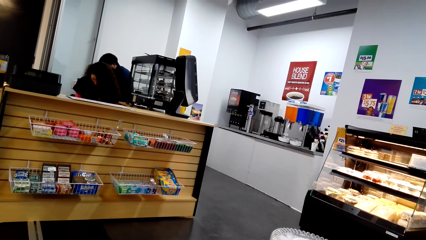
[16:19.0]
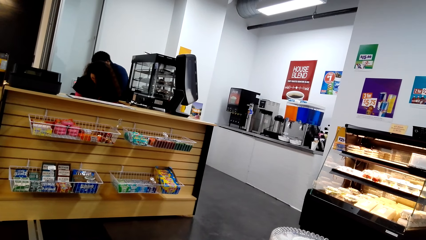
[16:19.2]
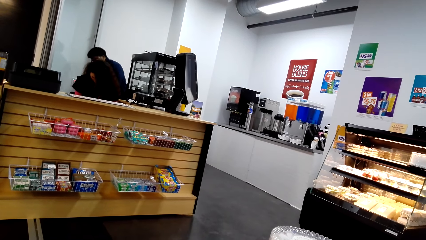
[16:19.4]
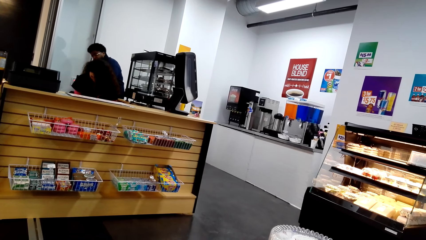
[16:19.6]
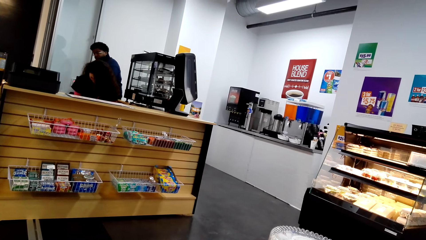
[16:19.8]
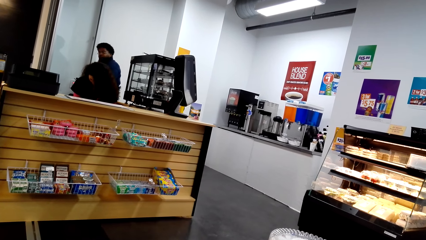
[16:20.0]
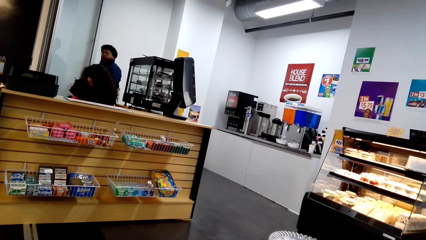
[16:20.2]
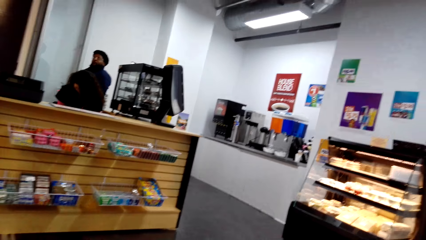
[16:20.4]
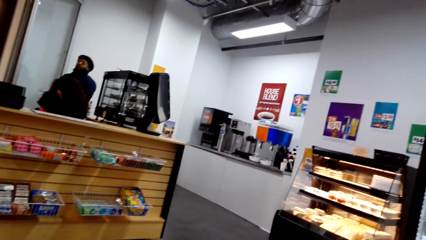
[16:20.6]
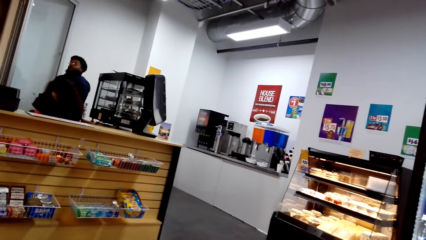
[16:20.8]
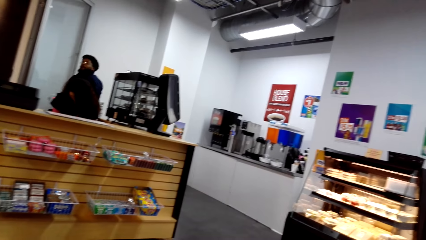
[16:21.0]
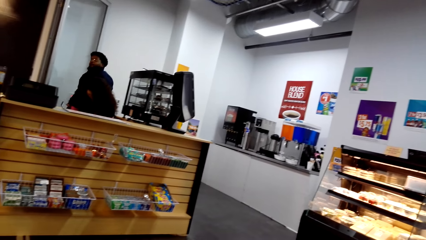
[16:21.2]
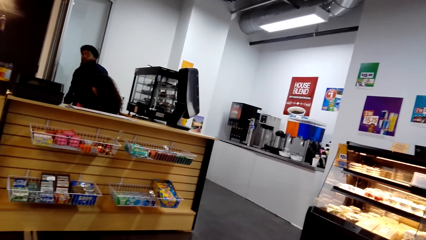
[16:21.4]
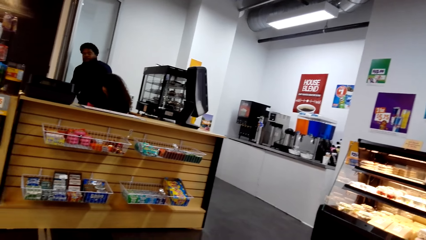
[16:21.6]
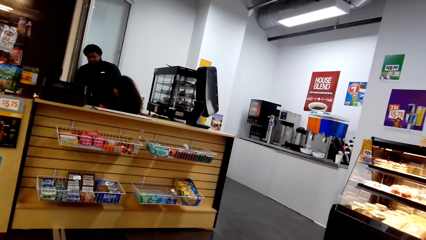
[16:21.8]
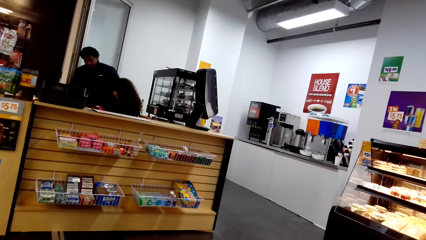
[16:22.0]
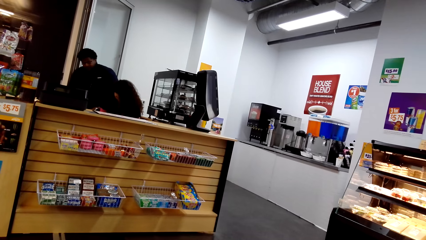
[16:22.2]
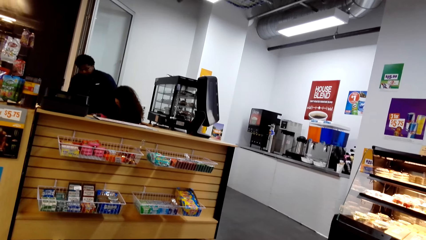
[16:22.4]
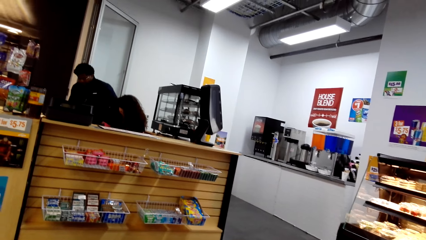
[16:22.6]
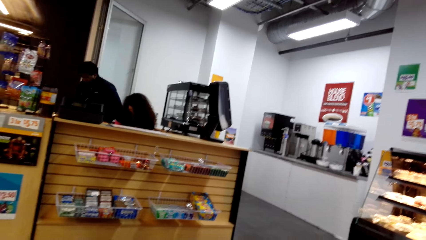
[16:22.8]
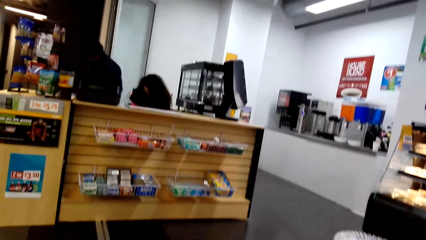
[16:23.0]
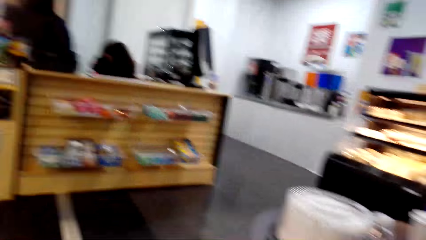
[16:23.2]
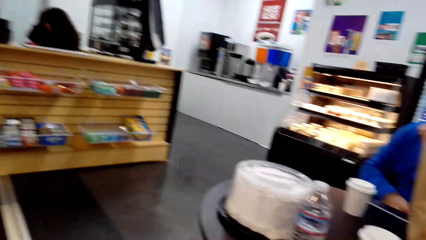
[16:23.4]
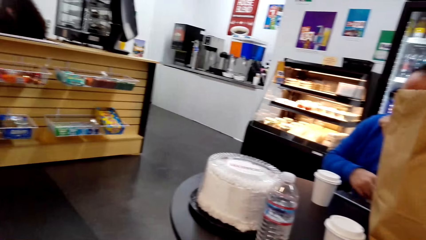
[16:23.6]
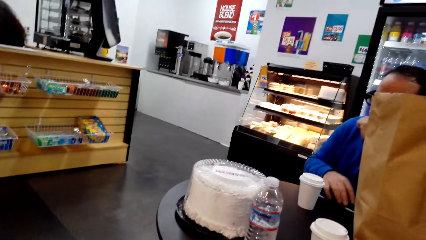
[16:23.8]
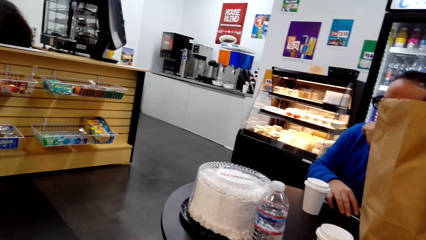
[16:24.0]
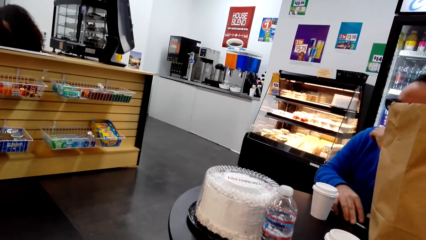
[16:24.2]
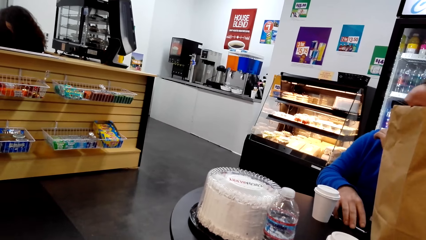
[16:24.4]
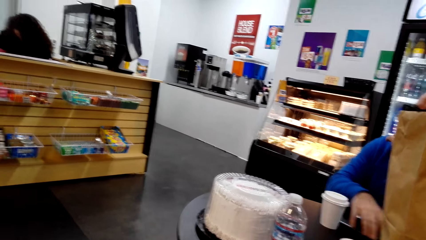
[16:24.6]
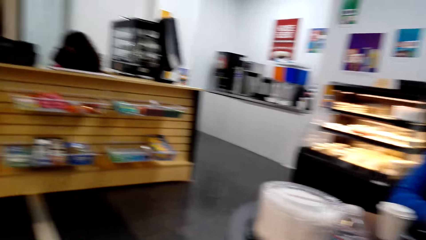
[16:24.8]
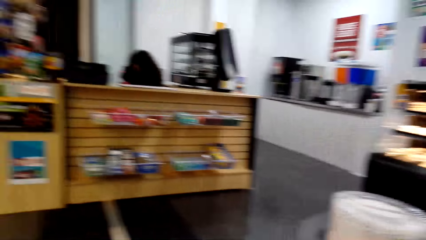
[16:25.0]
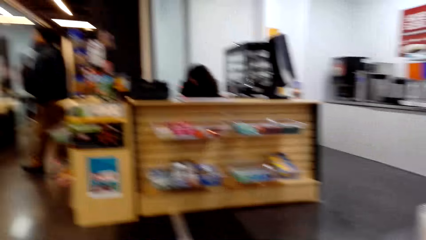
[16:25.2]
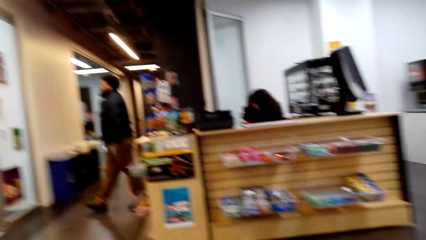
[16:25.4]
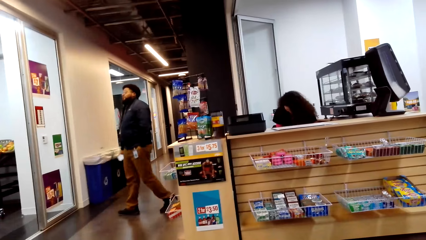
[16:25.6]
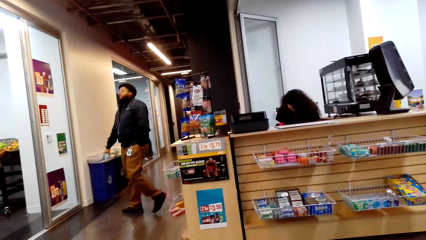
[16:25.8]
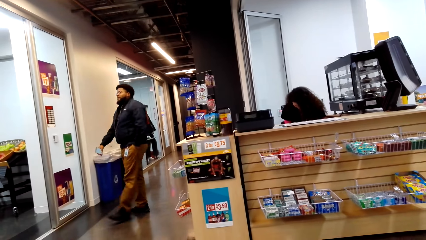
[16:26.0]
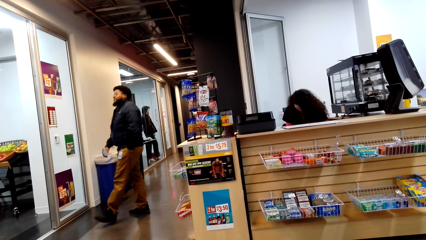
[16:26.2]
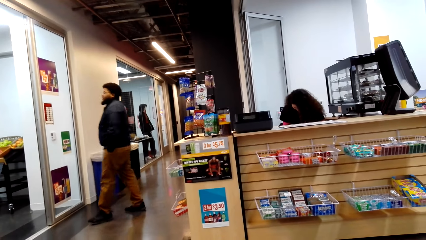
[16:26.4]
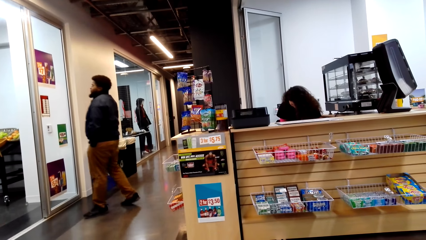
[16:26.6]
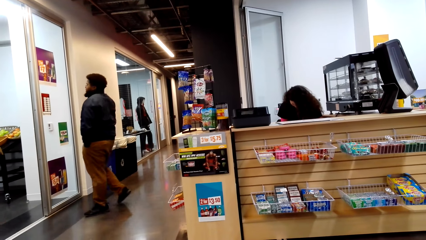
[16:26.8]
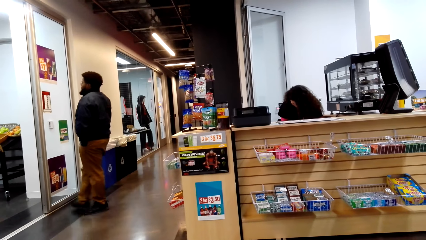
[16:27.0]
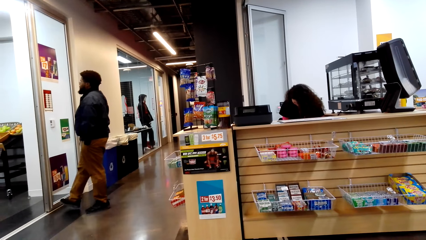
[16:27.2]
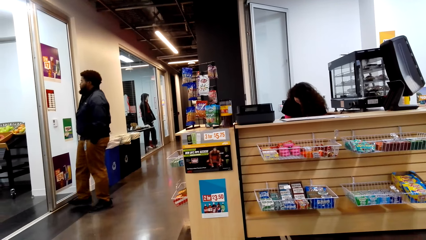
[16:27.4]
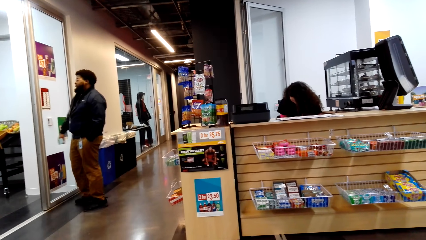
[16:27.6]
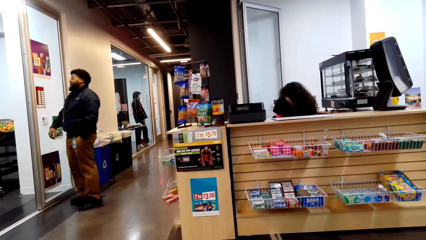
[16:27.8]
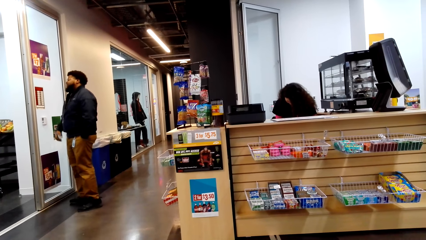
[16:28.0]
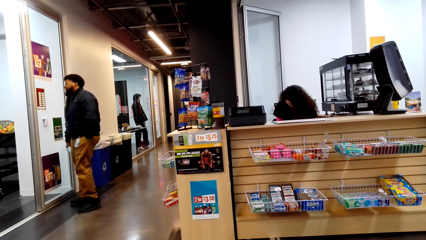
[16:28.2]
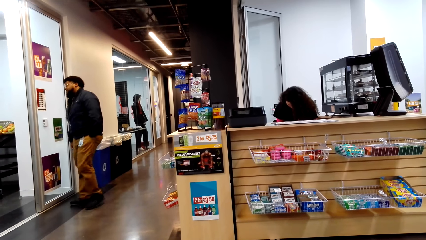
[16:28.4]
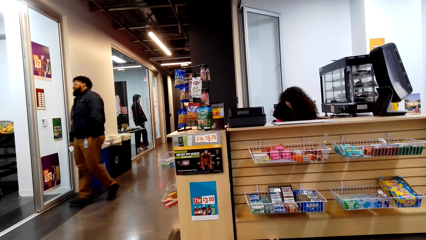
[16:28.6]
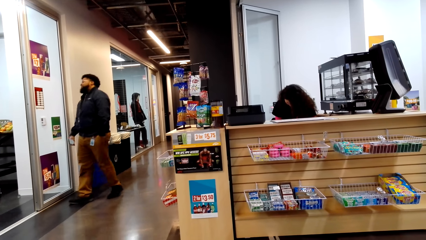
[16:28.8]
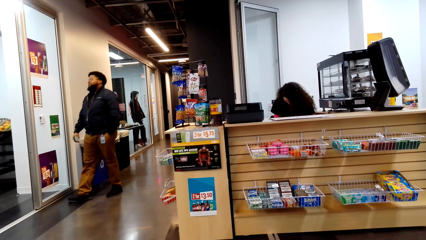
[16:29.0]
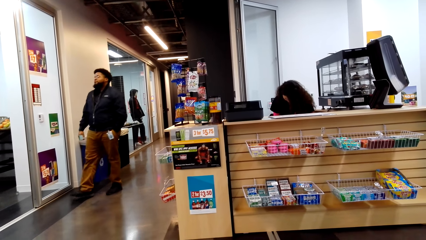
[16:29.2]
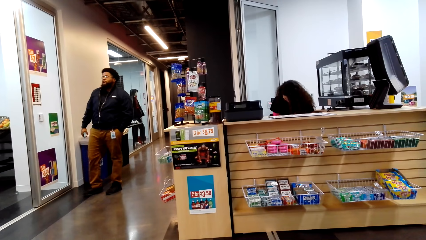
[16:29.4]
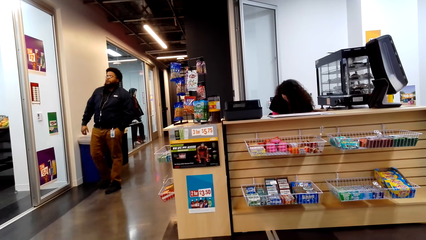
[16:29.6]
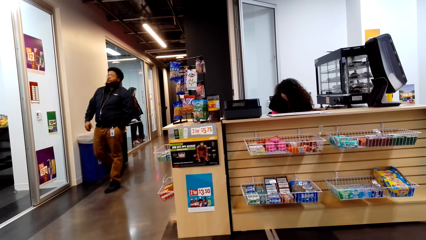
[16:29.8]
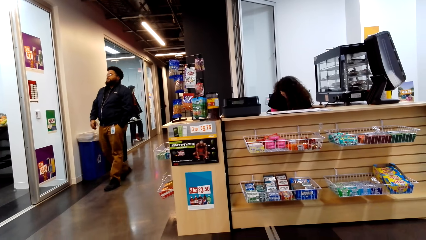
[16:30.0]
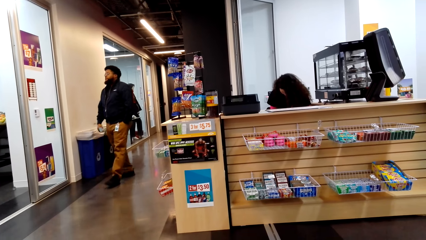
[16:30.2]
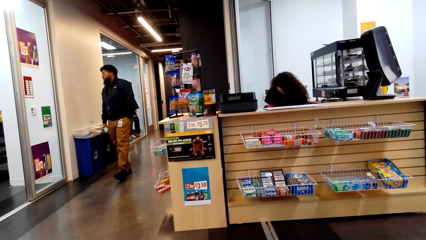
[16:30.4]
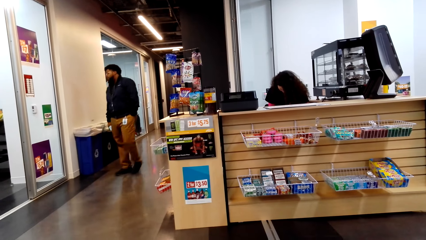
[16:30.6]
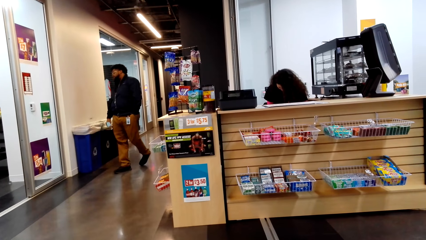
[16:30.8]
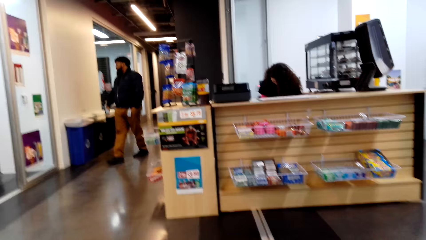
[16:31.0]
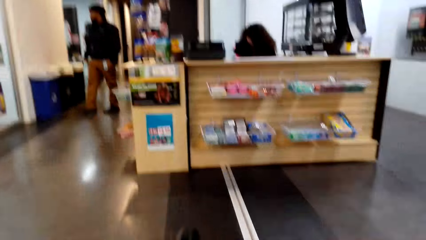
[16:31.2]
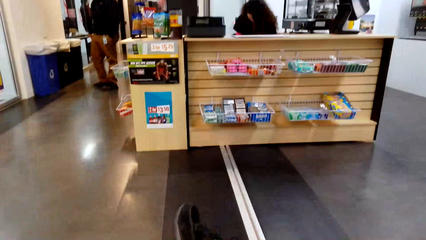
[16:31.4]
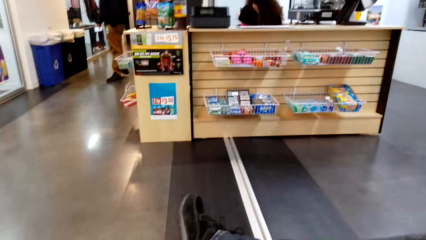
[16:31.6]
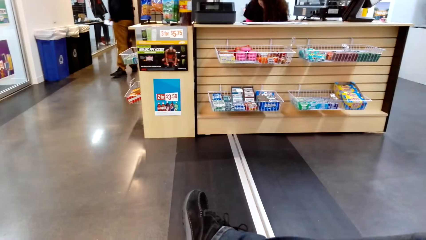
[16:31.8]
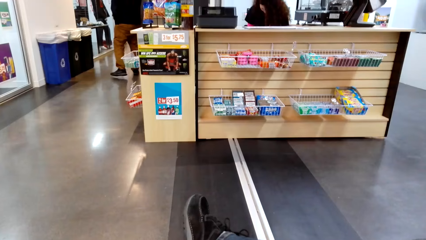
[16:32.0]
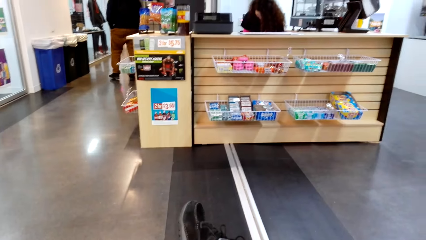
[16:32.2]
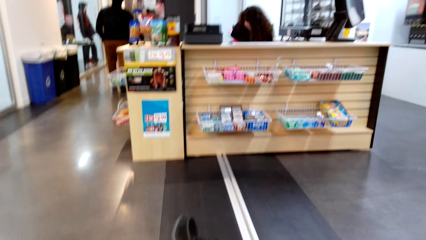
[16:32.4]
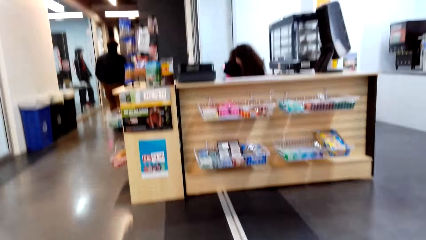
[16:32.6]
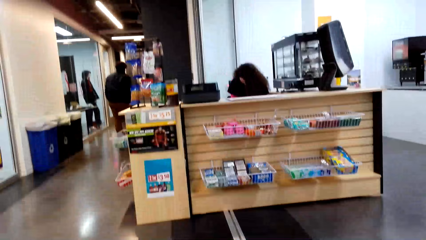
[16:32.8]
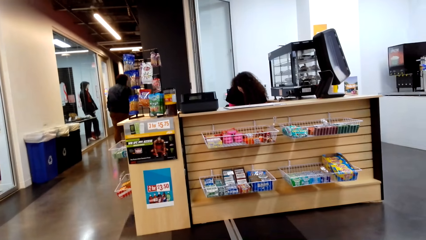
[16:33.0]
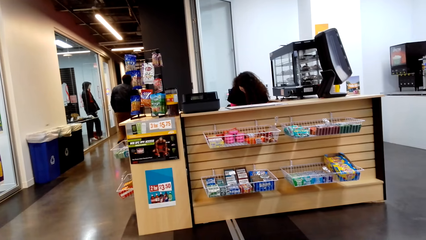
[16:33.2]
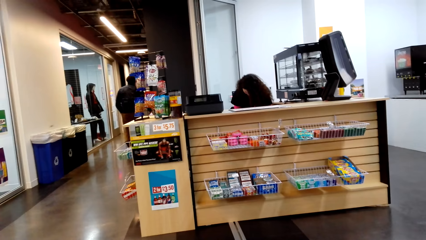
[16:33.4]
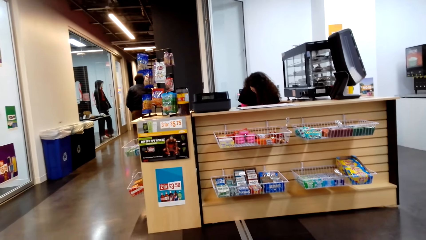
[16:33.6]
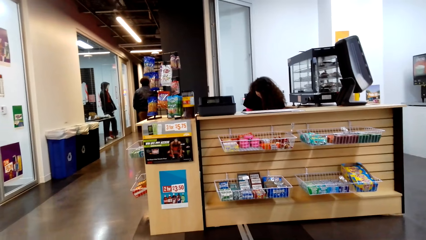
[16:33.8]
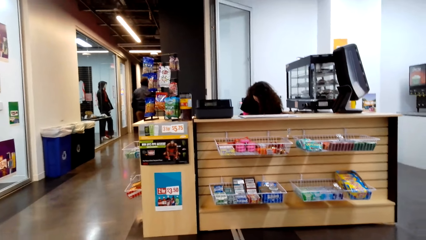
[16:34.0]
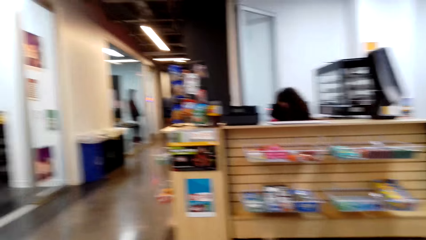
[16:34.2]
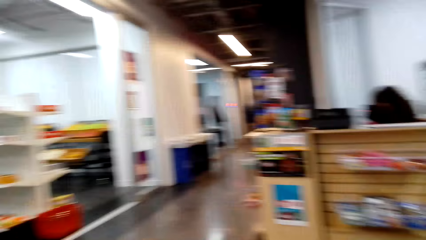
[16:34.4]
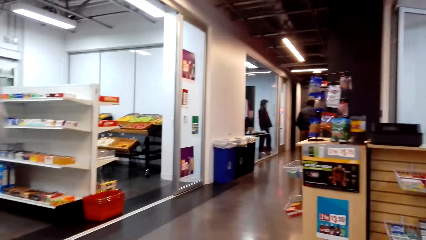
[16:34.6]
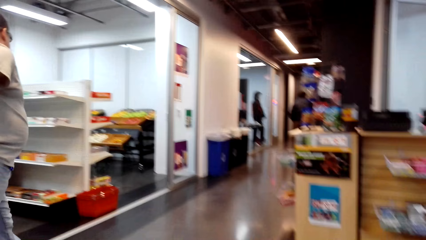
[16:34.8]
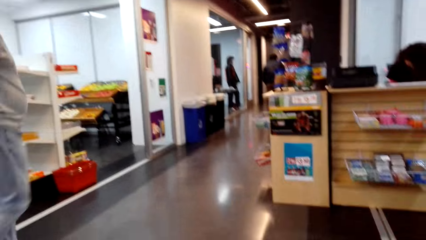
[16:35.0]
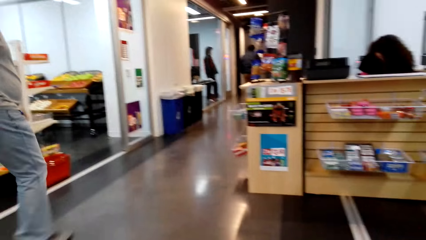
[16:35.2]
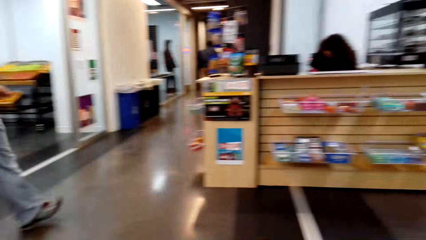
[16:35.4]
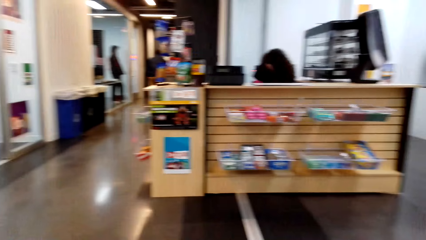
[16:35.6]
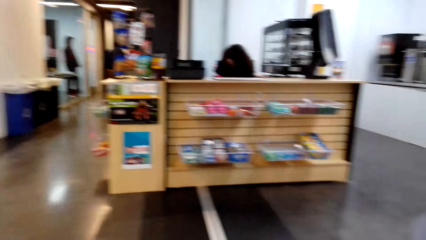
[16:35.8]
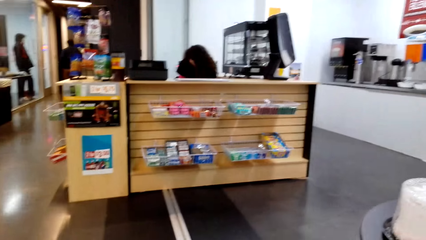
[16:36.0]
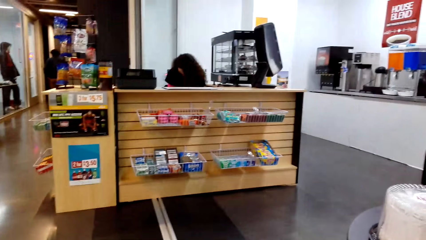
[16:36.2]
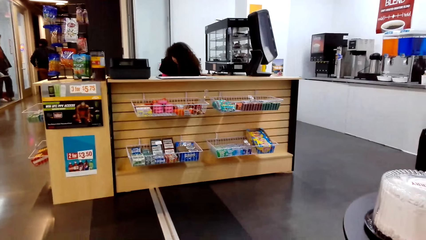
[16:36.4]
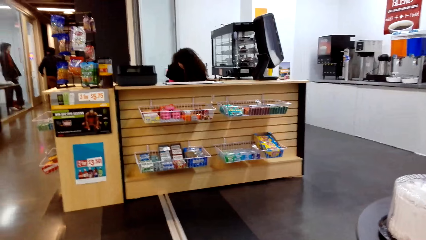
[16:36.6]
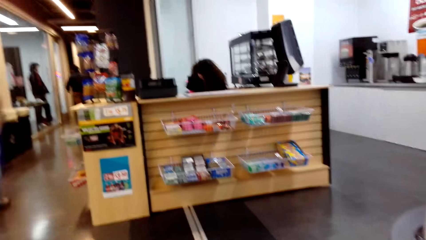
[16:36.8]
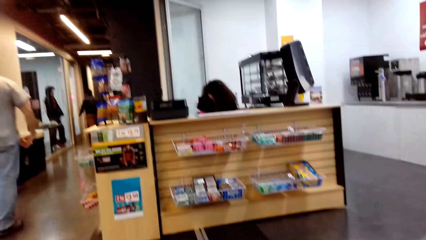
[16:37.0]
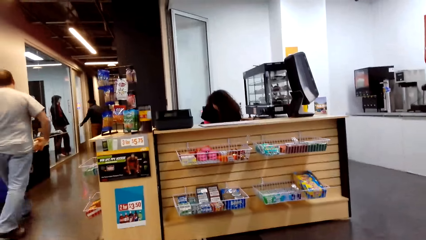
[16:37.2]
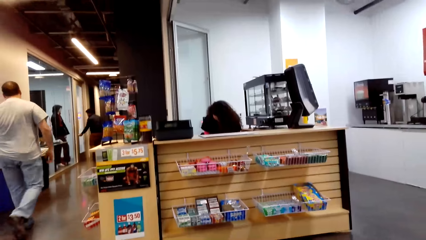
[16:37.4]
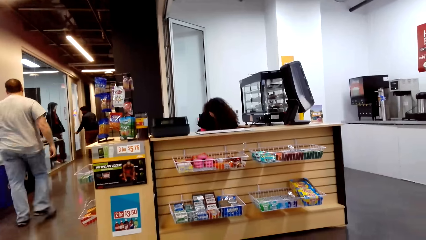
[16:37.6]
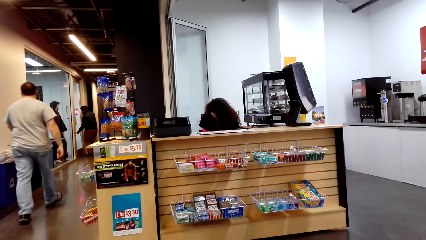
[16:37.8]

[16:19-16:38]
A man walks away. Another man moves a phone. The first man moves backwards and walks around. A third man walks around.
